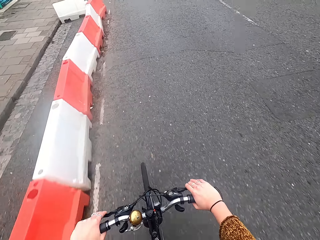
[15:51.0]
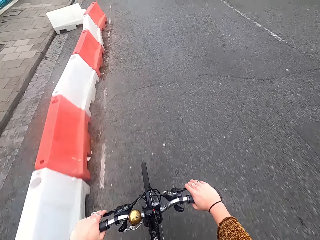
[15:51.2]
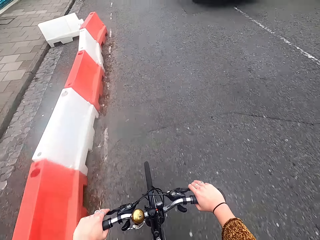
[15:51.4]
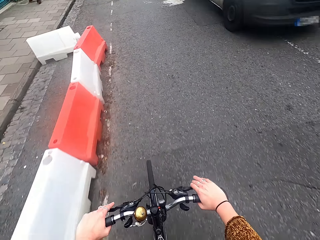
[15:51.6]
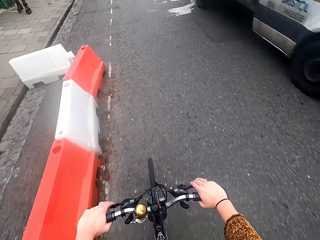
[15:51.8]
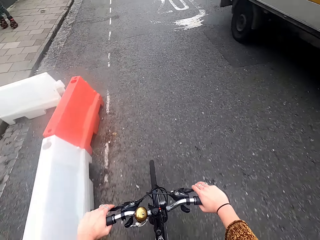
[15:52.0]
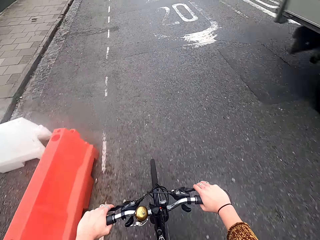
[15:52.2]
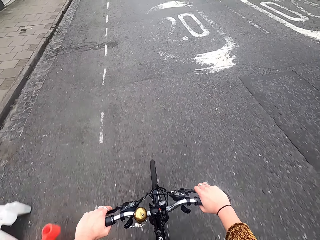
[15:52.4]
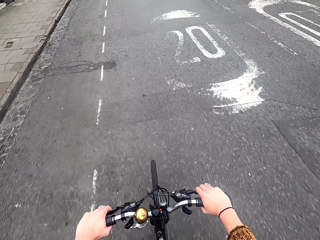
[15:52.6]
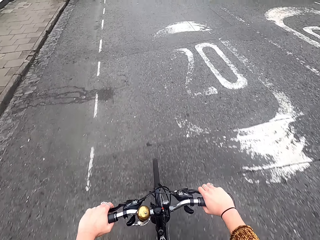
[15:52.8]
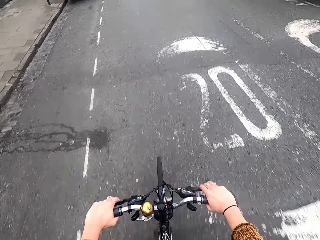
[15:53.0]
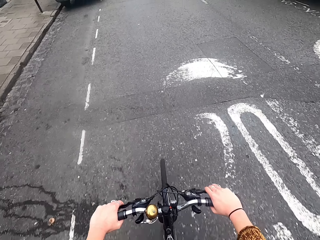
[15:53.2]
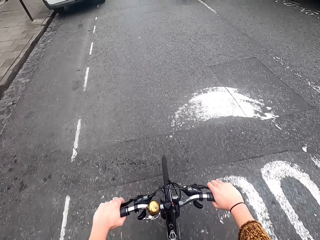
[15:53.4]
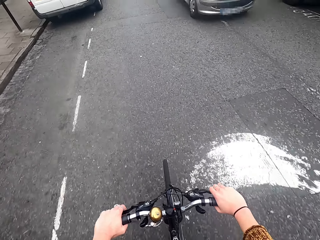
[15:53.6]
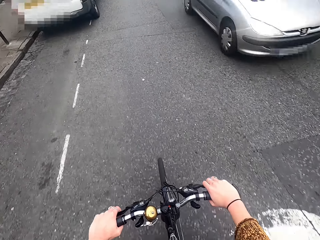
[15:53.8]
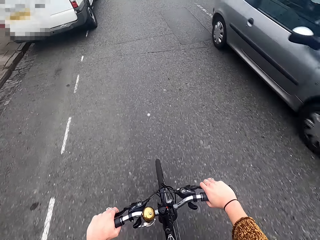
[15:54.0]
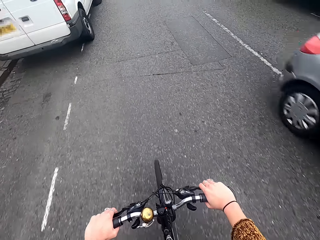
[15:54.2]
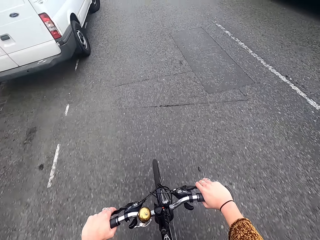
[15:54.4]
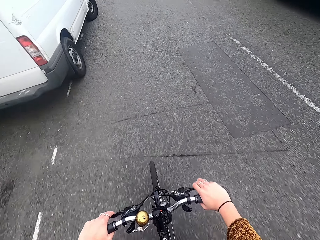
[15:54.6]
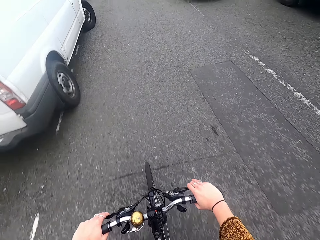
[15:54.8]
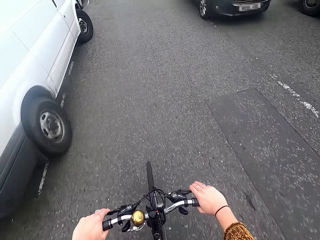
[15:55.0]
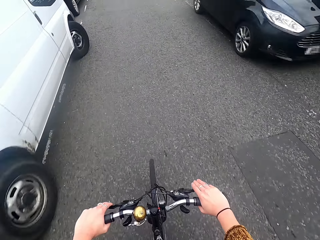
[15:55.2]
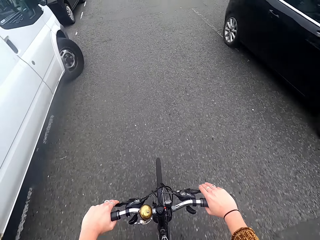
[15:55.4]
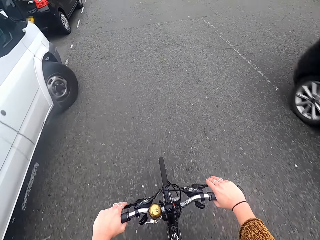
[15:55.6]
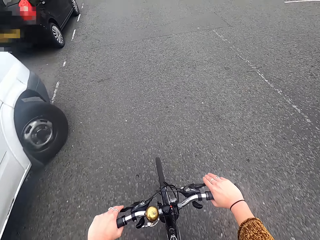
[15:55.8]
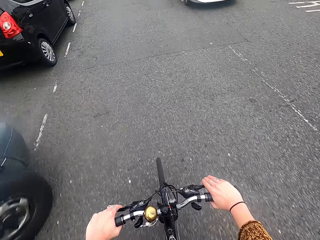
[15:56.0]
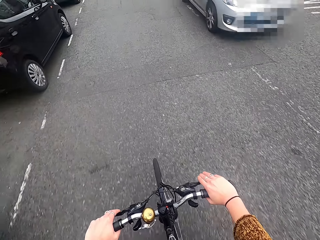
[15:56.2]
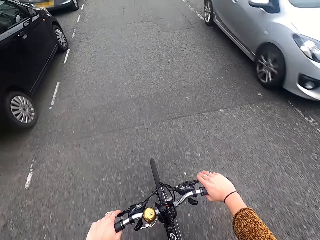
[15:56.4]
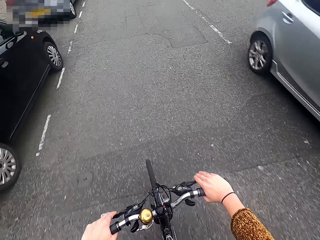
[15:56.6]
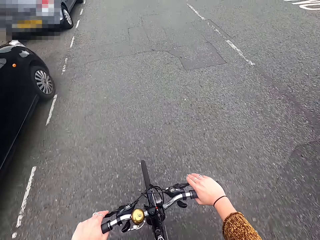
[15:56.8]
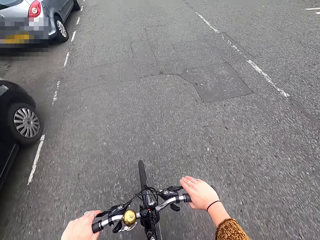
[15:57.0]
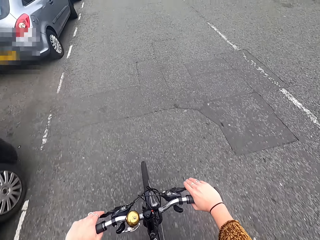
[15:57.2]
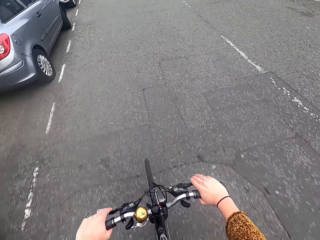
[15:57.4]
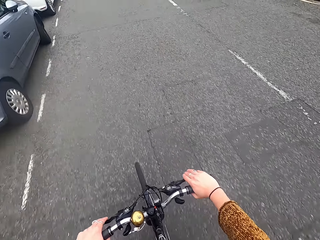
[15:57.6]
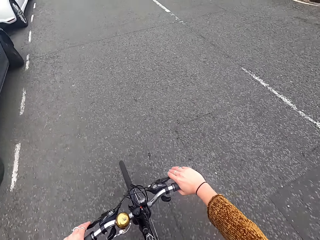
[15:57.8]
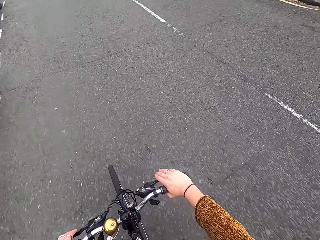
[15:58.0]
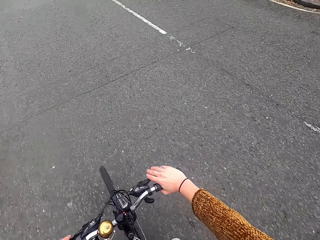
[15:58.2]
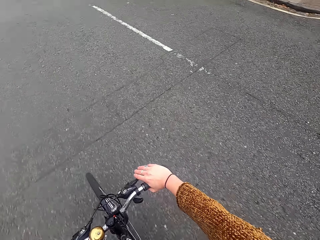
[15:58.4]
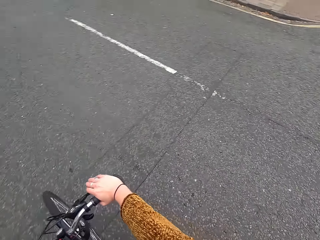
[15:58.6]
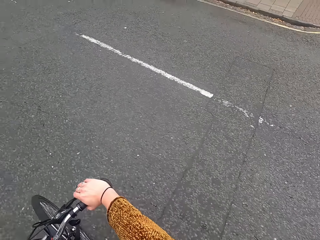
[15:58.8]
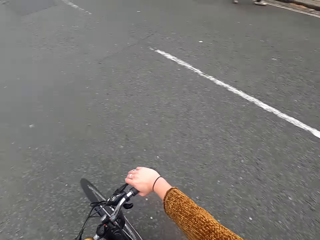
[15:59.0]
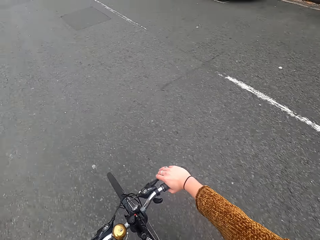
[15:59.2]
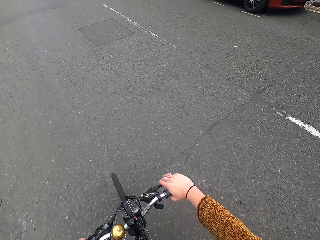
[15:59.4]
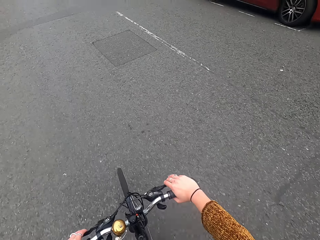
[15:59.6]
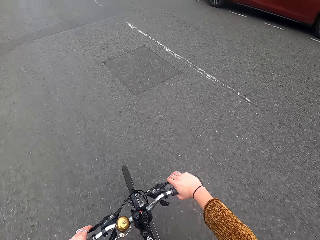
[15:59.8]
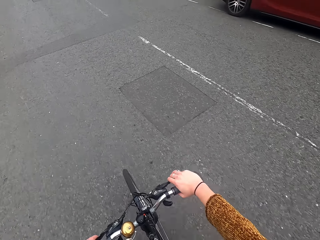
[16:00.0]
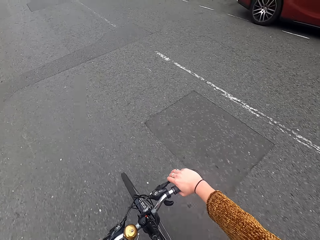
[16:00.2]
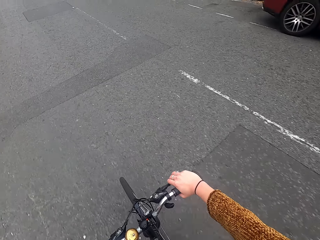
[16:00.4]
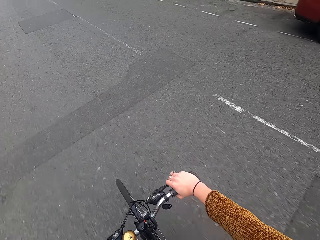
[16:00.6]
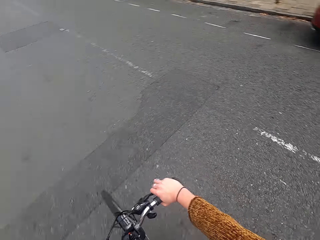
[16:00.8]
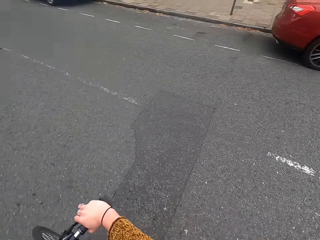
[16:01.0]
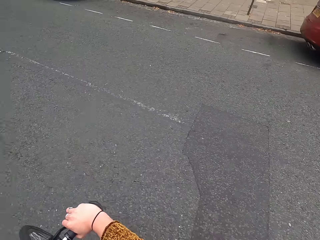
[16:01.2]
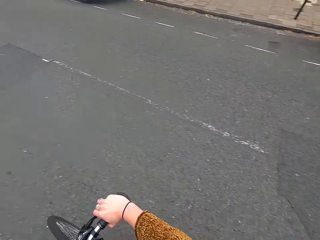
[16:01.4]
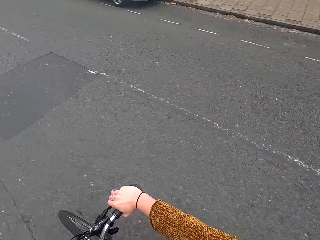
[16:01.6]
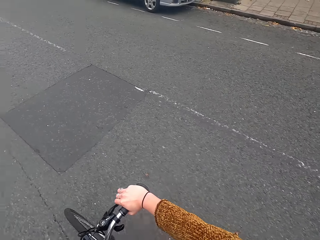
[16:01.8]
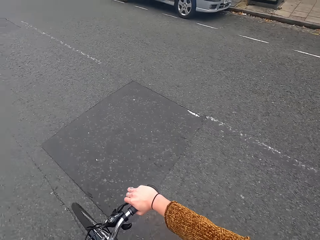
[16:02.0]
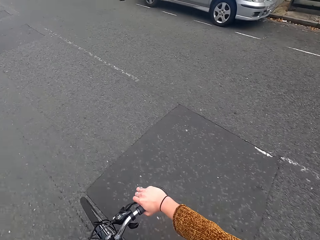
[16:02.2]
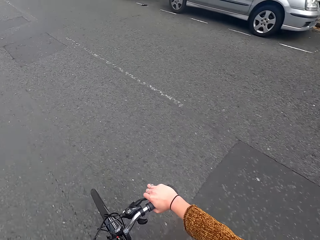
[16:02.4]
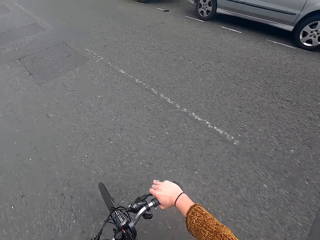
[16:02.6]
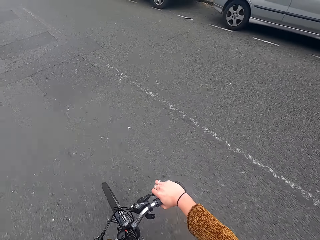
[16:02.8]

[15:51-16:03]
A white truck drives past the camera wearer. A silver car drives past the camera wearer. A black car drives past the camera wearer. A silver car drives past the camera wearer.

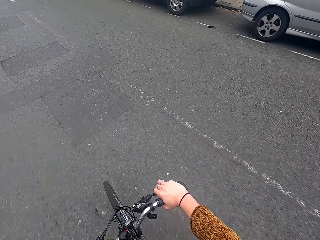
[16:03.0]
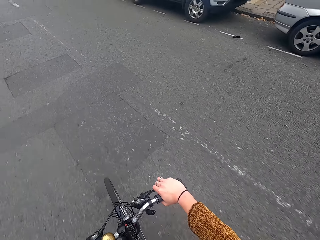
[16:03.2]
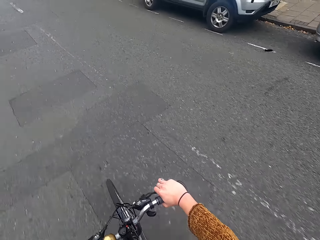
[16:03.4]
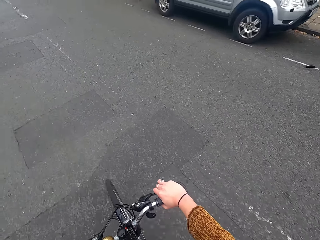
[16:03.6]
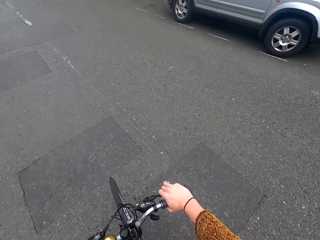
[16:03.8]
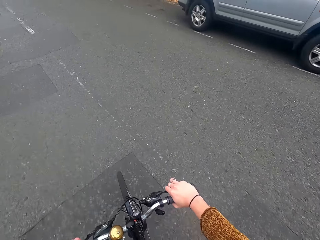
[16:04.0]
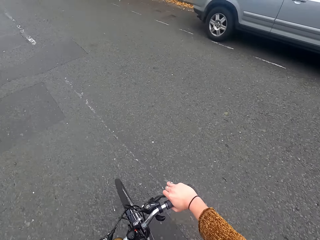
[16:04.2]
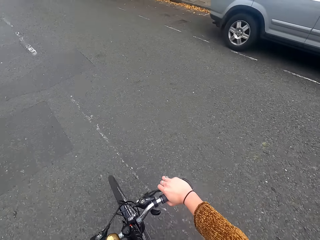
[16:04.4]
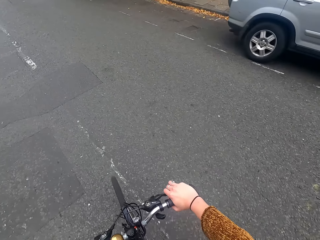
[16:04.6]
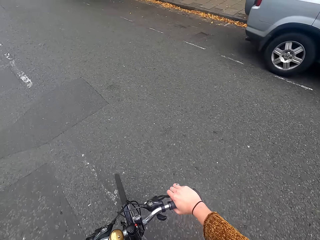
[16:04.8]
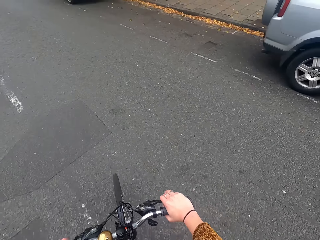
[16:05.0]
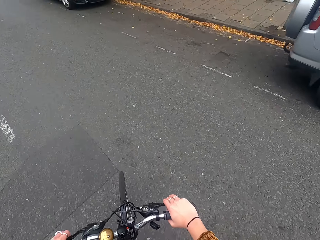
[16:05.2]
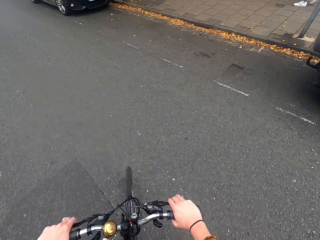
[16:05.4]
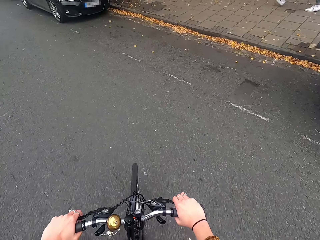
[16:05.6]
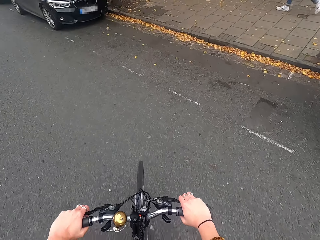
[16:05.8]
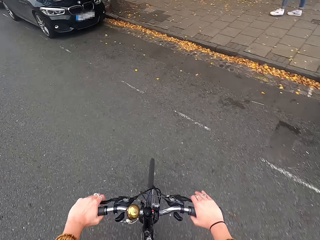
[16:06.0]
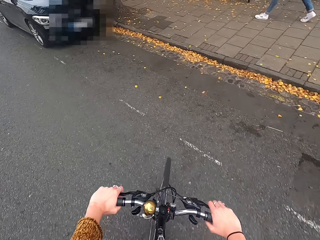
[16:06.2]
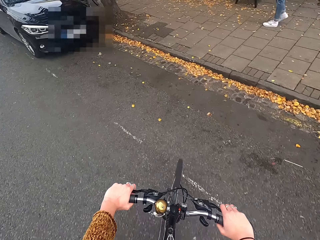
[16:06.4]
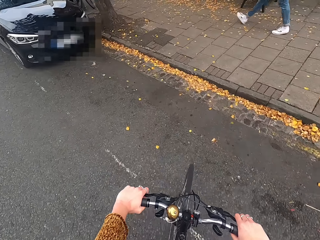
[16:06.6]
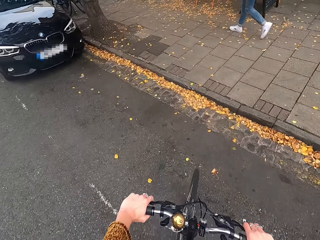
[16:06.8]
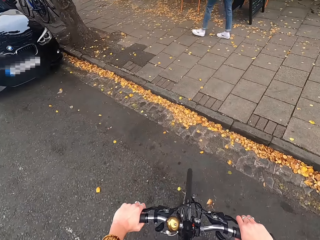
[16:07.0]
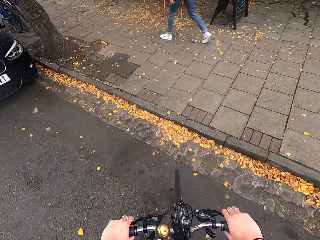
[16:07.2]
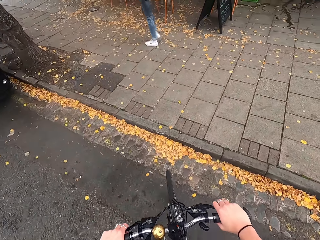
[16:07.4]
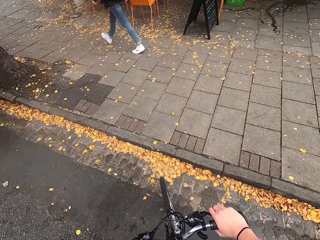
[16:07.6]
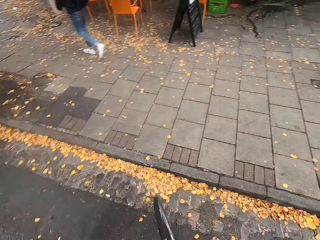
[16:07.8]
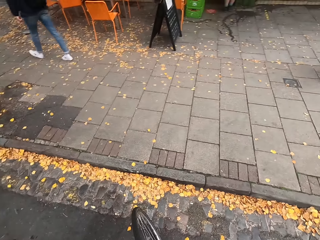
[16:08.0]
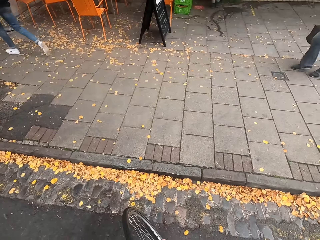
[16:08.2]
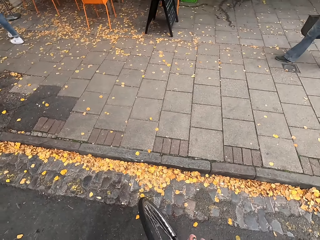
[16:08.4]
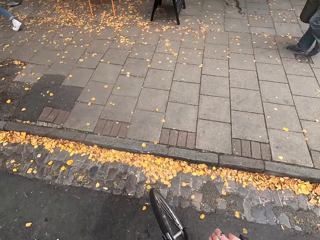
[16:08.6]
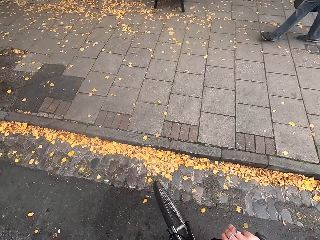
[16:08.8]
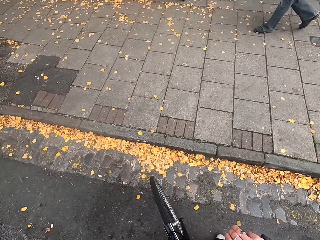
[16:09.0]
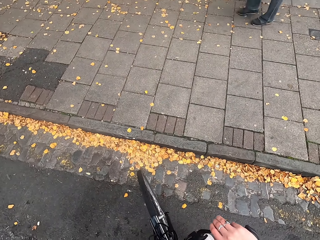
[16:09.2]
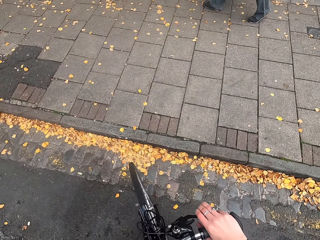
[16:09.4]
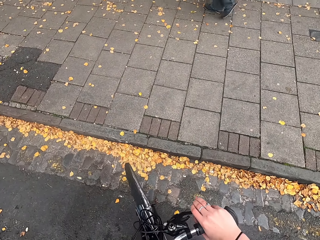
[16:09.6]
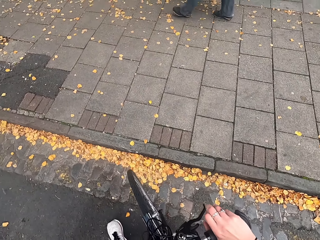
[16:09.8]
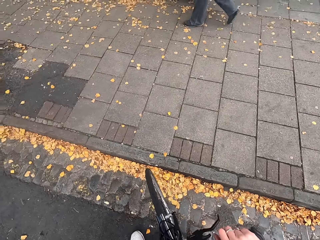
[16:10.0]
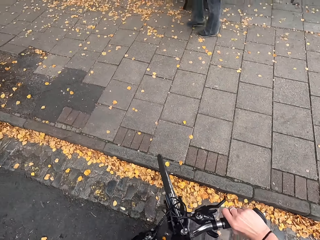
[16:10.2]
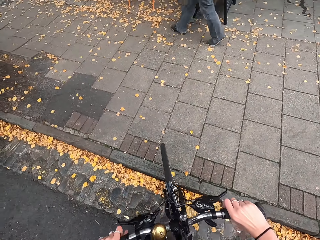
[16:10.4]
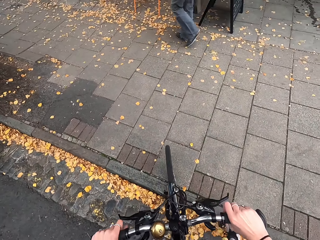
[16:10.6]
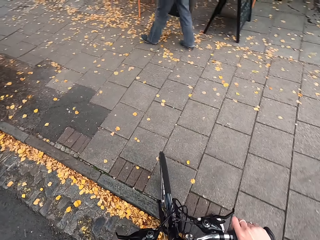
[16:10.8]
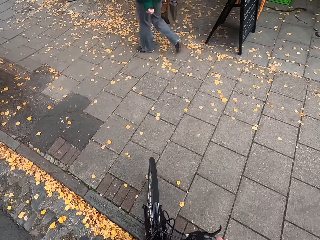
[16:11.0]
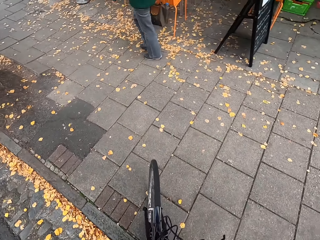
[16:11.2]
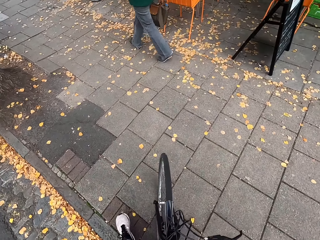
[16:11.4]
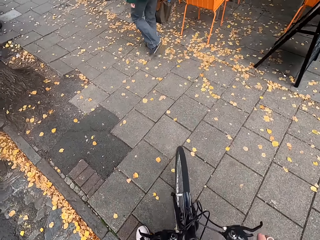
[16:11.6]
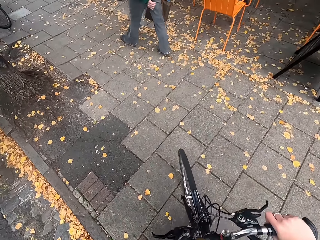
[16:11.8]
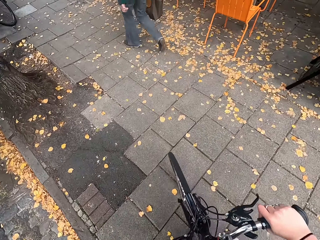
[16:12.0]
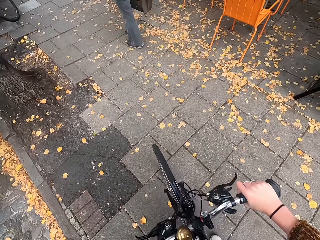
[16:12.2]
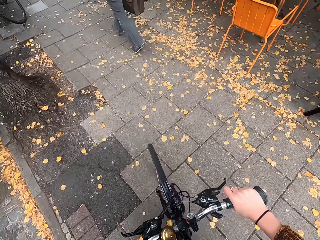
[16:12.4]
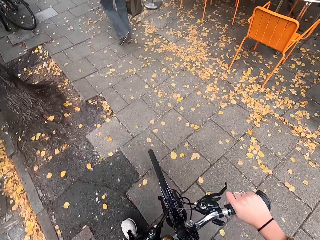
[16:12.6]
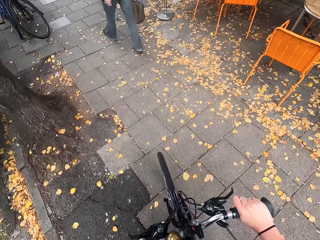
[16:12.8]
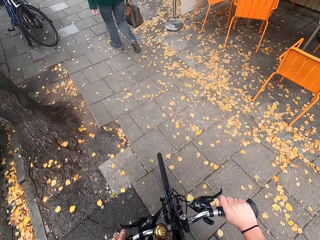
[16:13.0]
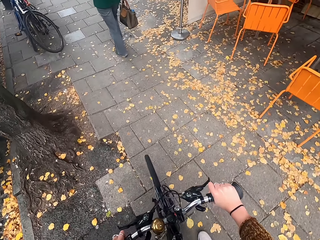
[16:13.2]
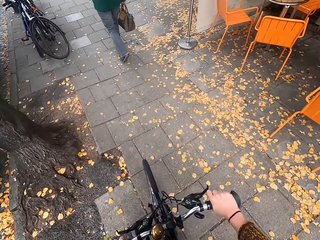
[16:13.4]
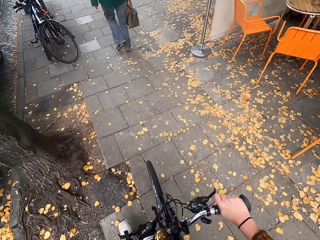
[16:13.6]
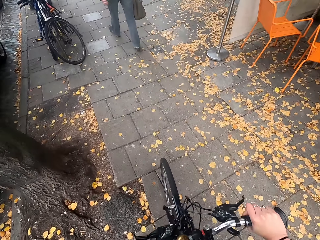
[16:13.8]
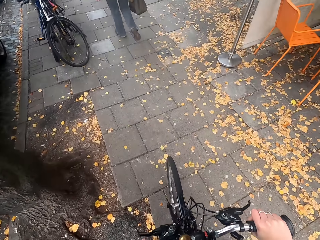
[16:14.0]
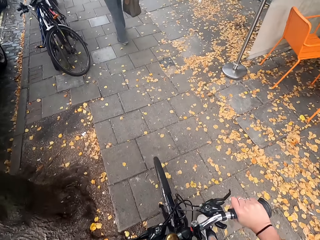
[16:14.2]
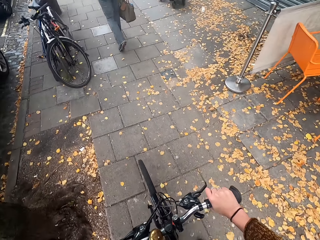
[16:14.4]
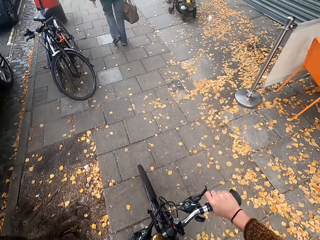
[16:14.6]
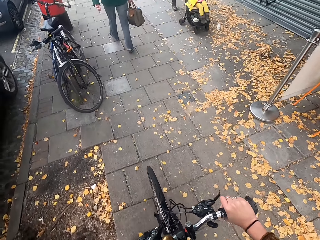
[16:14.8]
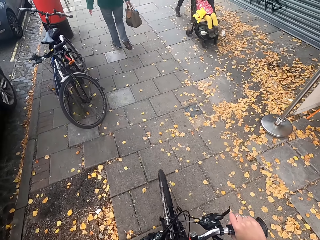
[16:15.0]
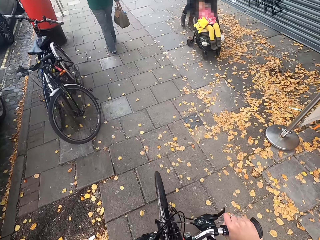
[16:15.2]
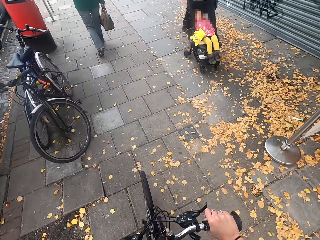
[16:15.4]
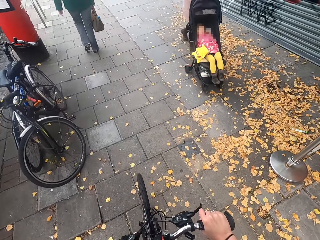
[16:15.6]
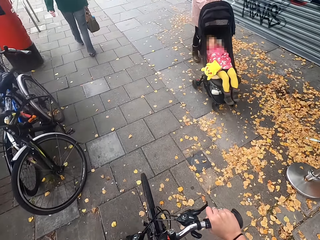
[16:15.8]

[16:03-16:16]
The camera wearer stops the bicycle. They walk onto a walkway with the bicycle in both hands.
